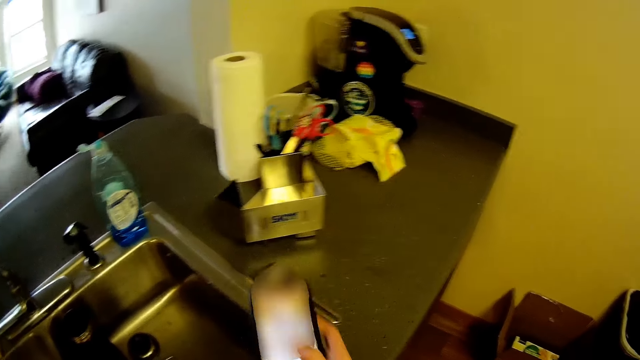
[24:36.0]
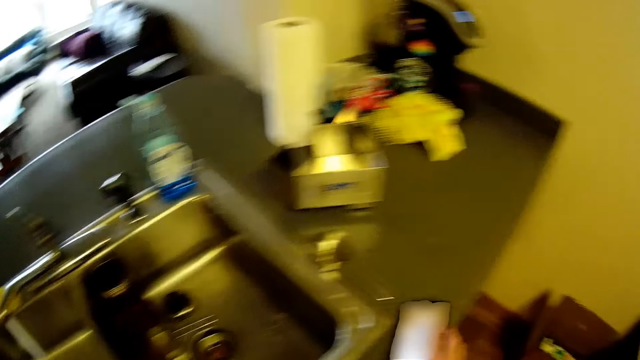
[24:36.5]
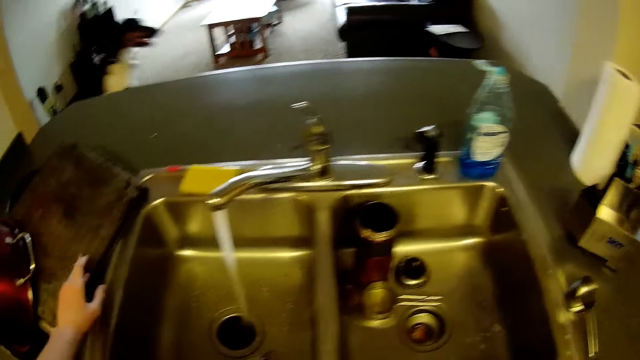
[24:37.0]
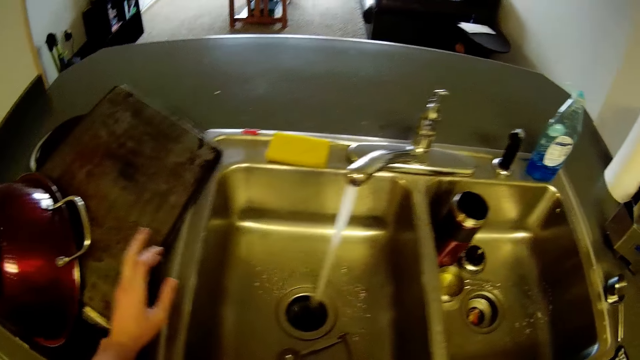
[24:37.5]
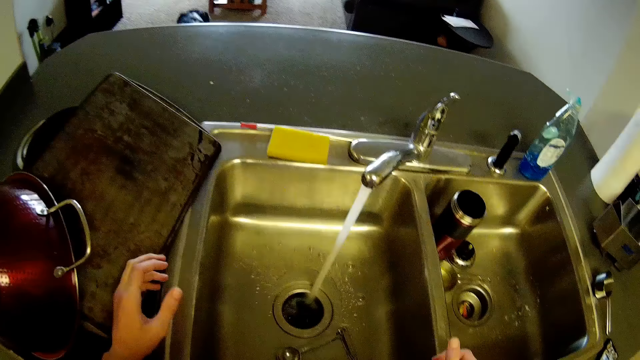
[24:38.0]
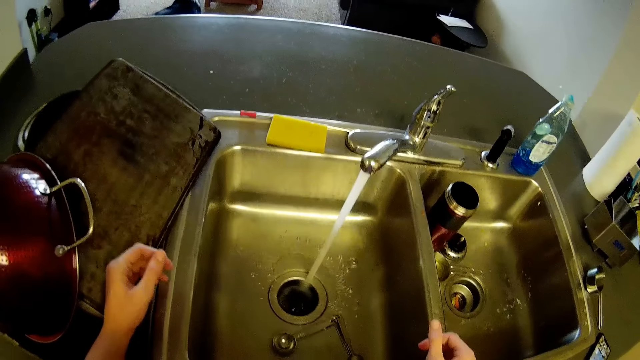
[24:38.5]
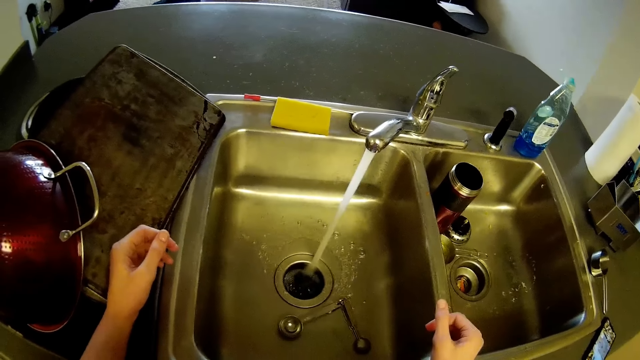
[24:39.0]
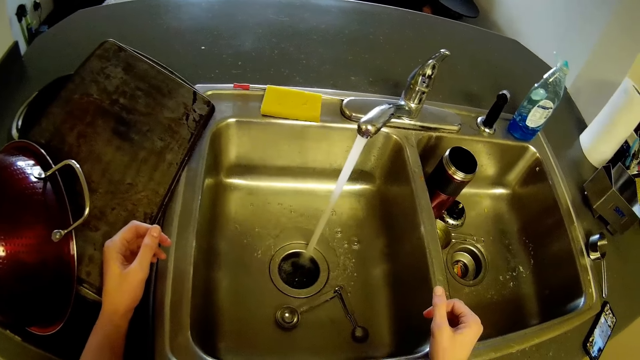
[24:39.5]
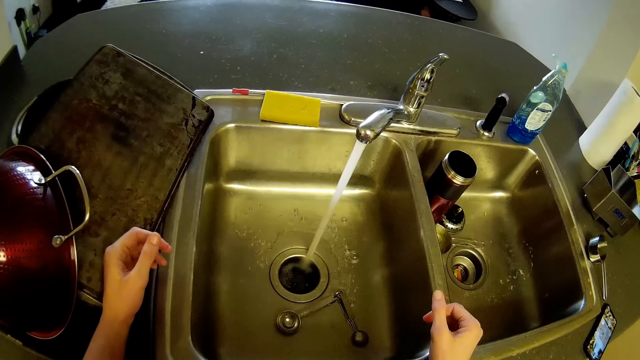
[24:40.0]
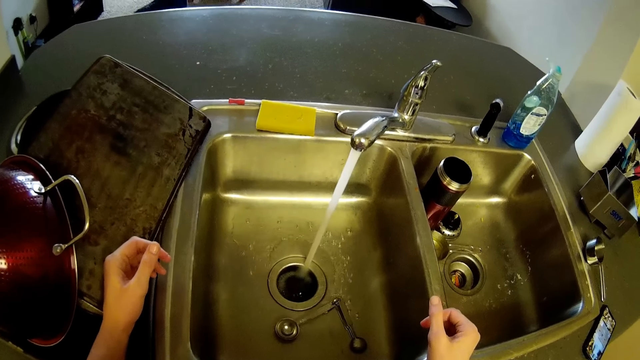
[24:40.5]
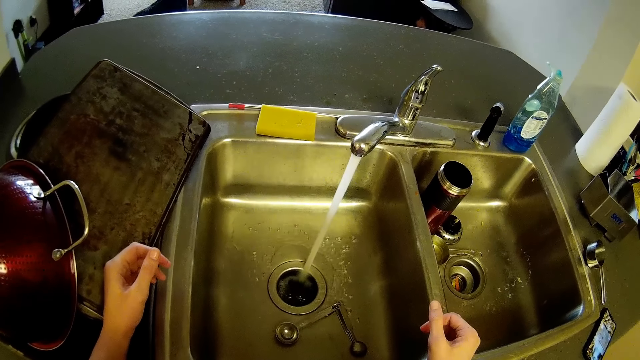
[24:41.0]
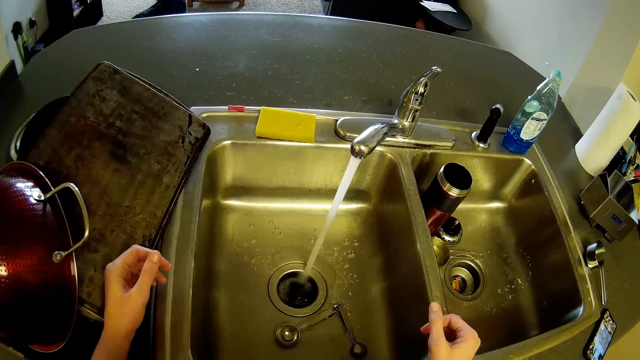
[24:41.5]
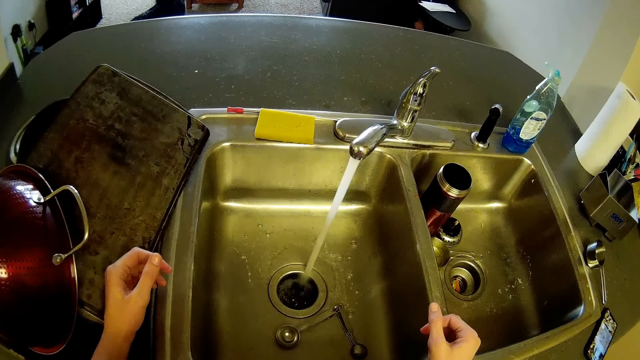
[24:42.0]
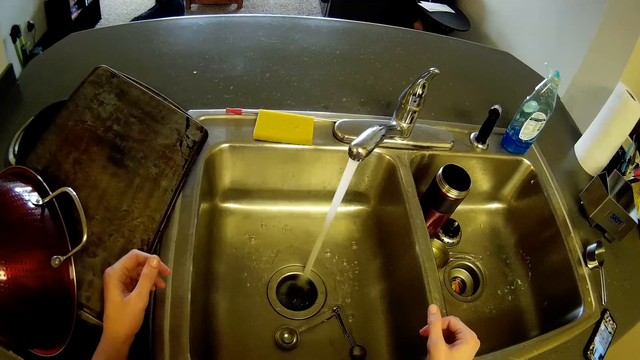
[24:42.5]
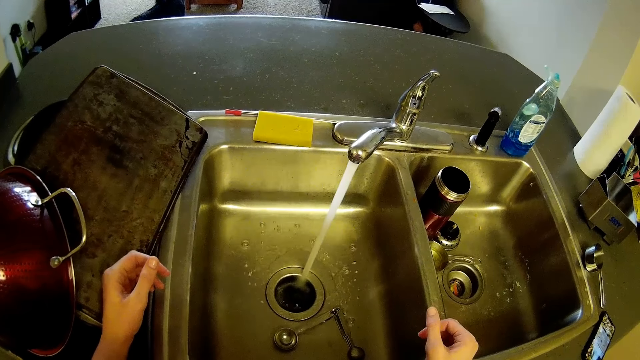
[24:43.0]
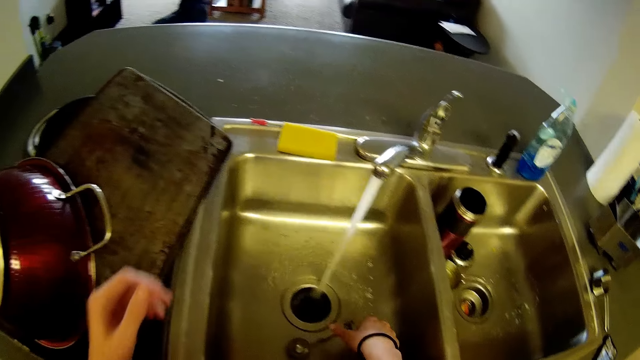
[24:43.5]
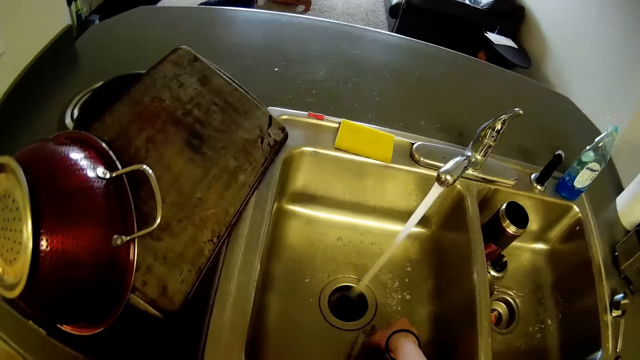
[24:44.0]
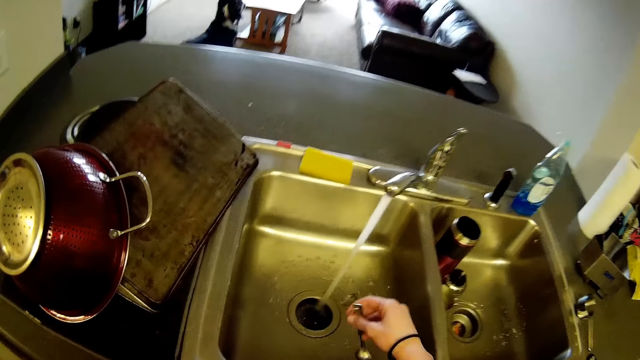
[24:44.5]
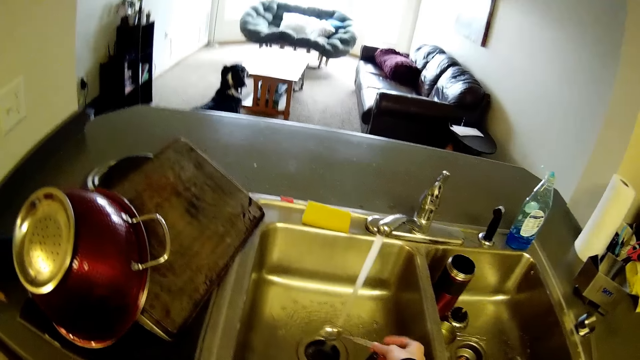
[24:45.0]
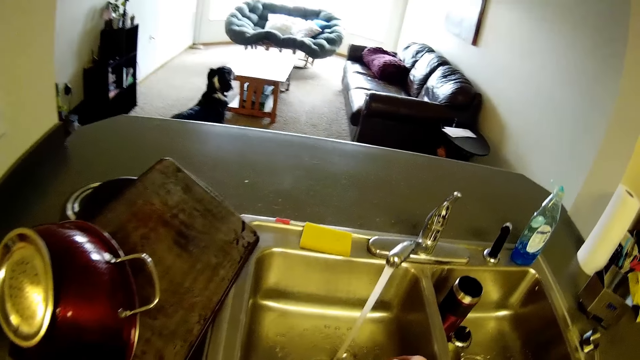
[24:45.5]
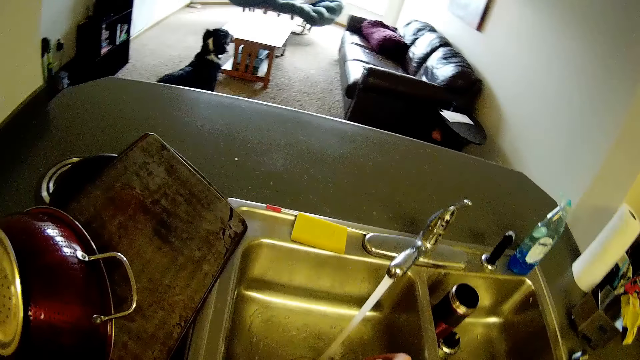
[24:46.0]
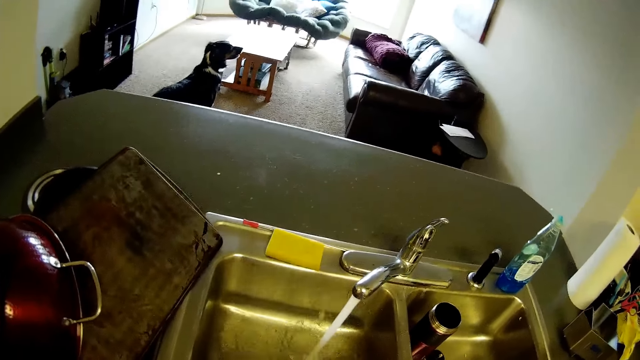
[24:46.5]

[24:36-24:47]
The camera wearer drops the mobile phone on the kitchen cabinet sink. He picks a set of measuring cups or a spoon inside the kitchen cabinet sink with his right hand.

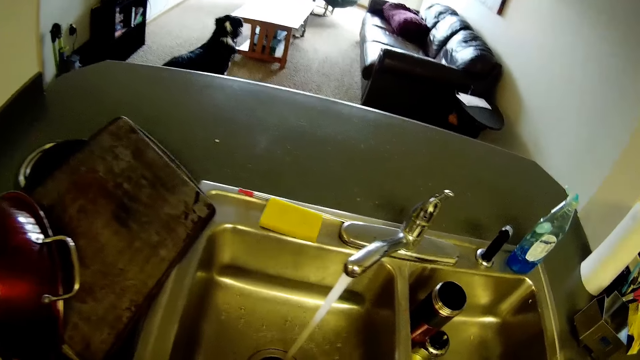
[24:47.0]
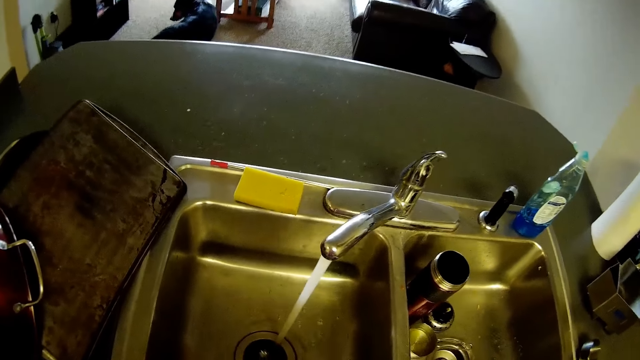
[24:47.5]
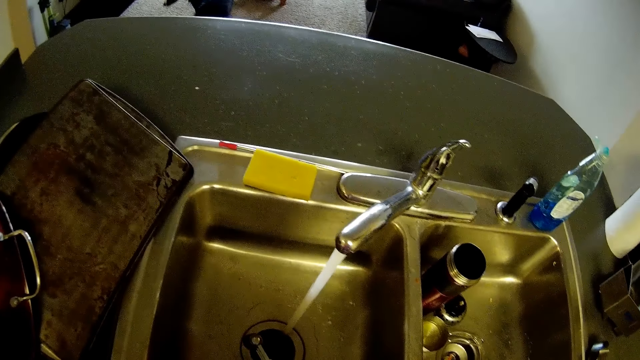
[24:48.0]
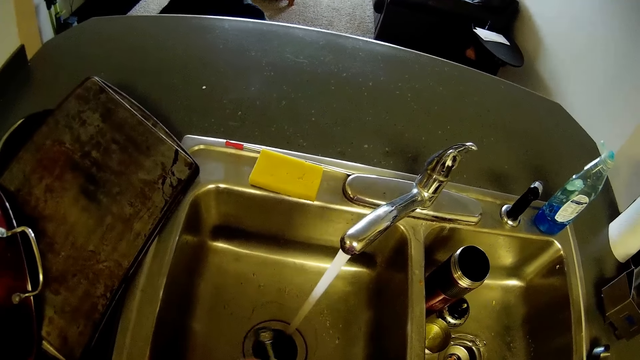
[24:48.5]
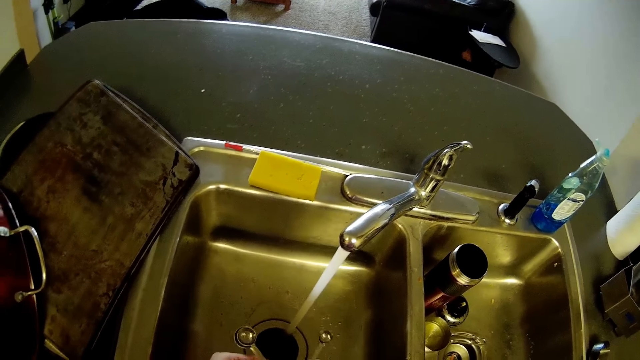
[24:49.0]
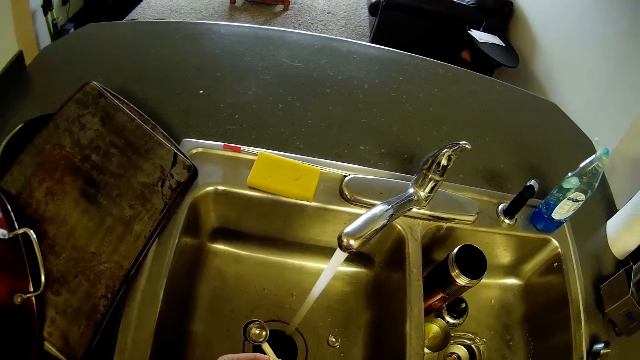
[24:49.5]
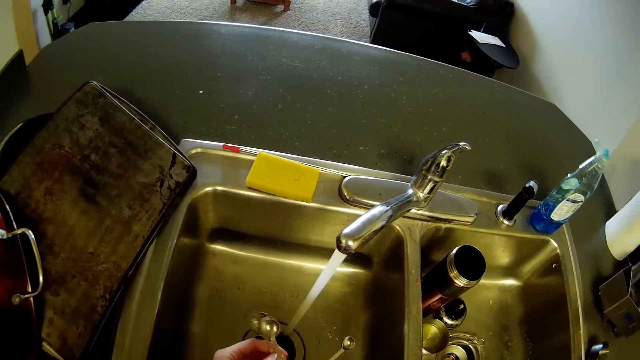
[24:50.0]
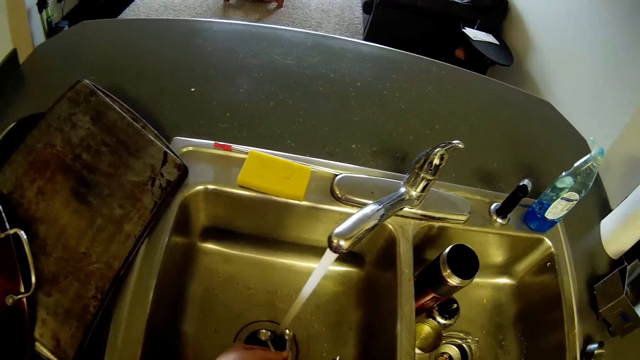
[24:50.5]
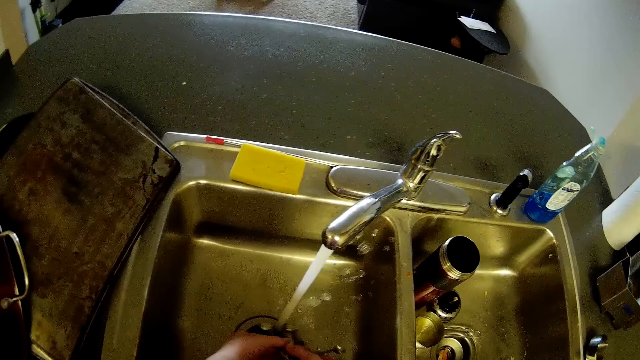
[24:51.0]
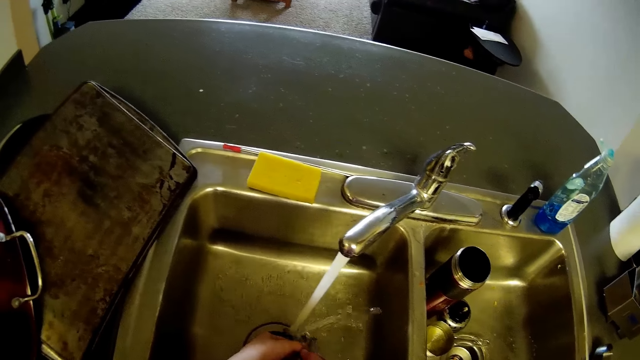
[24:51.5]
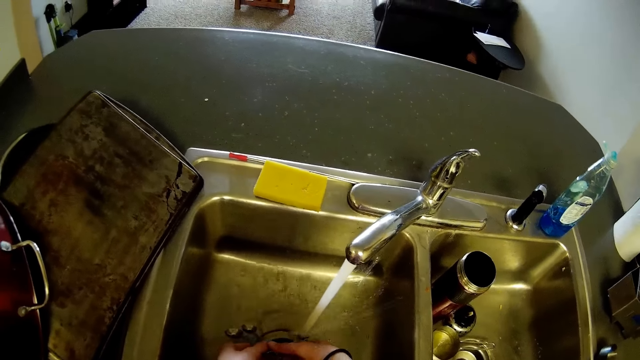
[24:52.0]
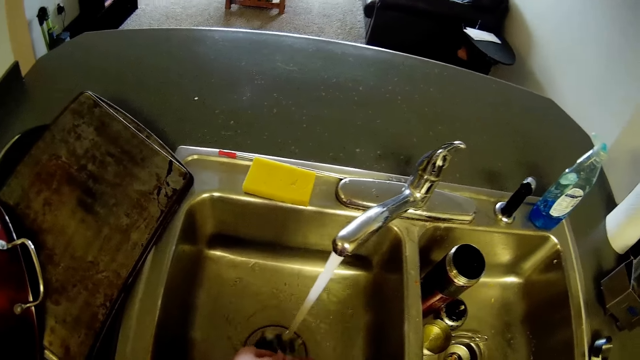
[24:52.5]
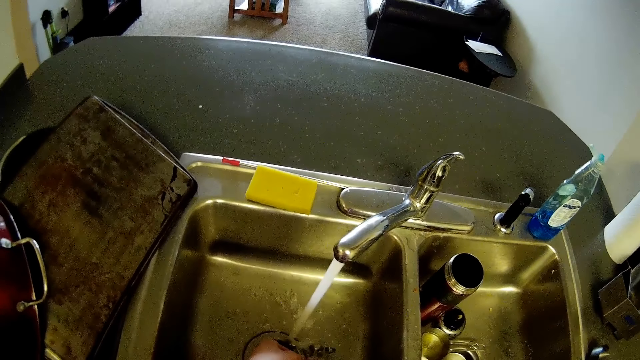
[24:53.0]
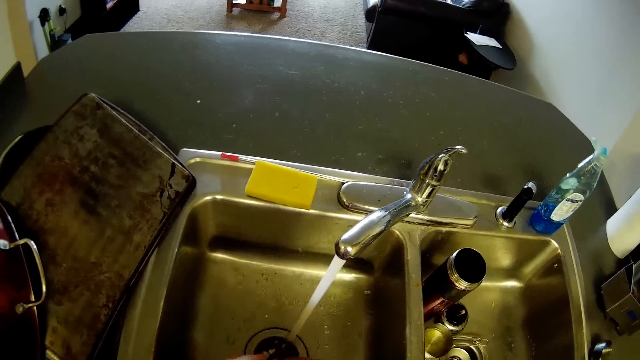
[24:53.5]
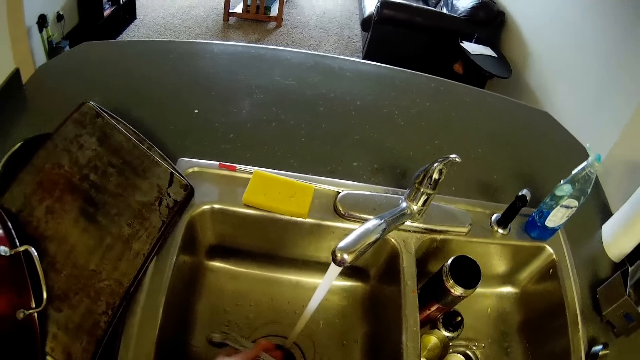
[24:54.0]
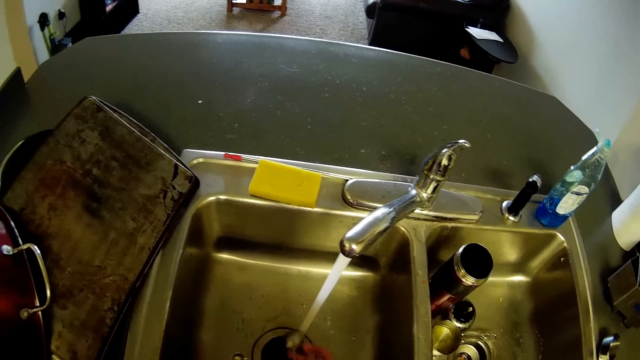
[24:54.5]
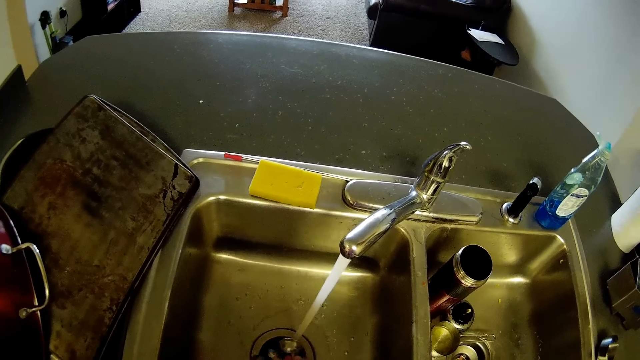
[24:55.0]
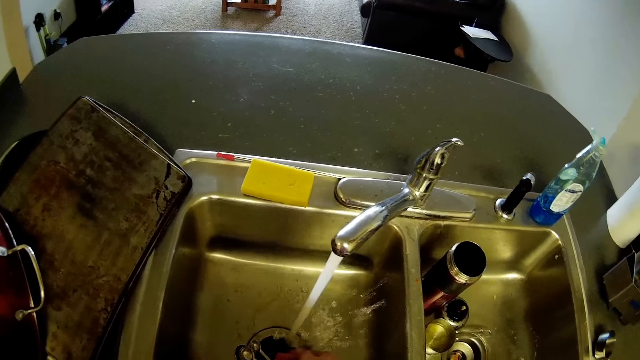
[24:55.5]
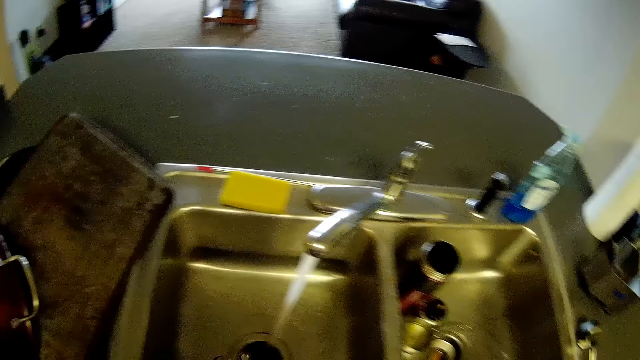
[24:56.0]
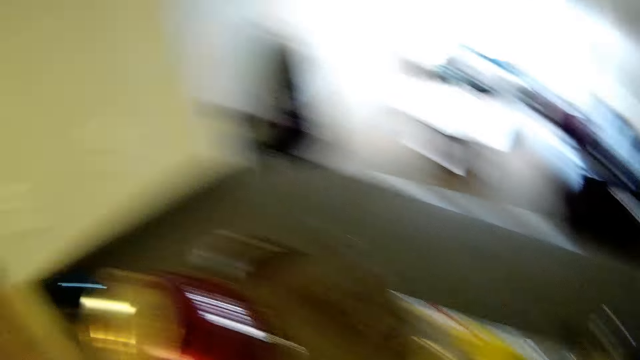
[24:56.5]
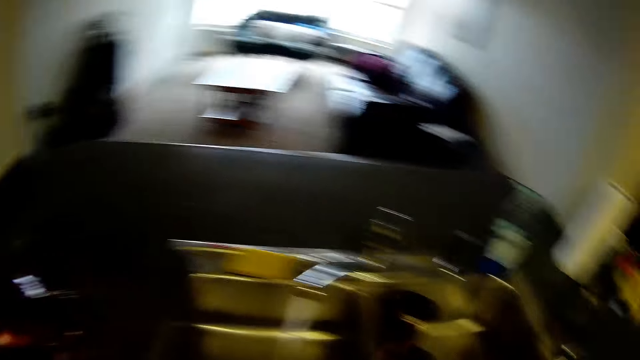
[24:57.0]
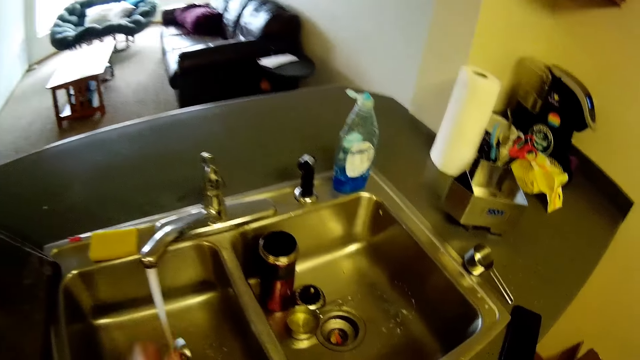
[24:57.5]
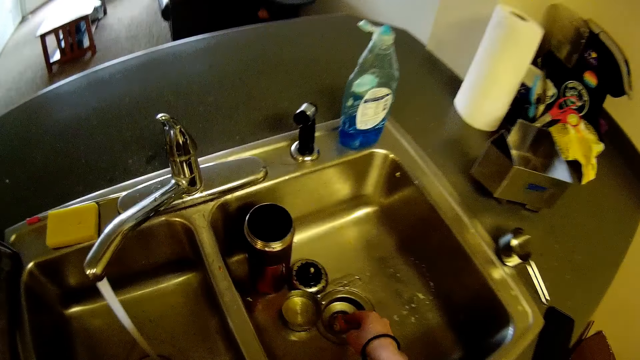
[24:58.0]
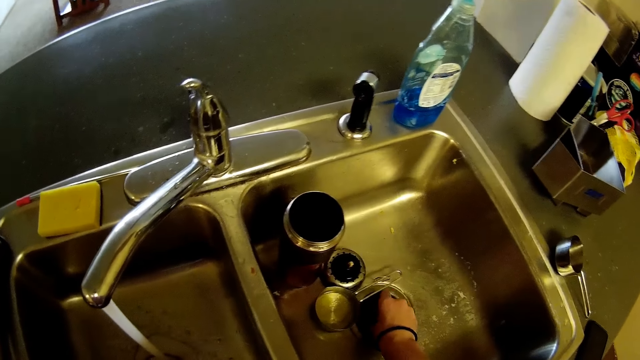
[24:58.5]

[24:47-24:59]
The camera wearer rinses the set of measuring cups with water from the tap.
